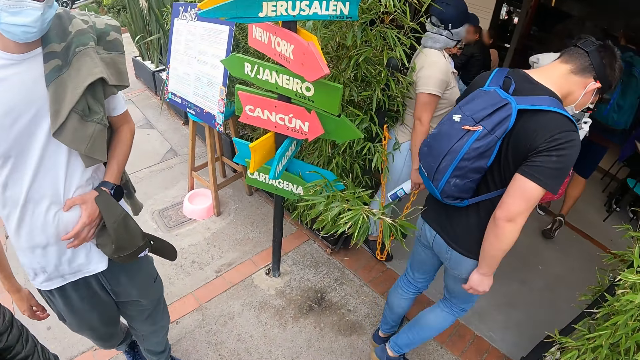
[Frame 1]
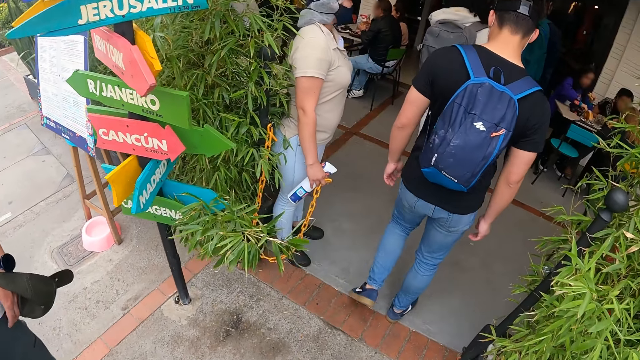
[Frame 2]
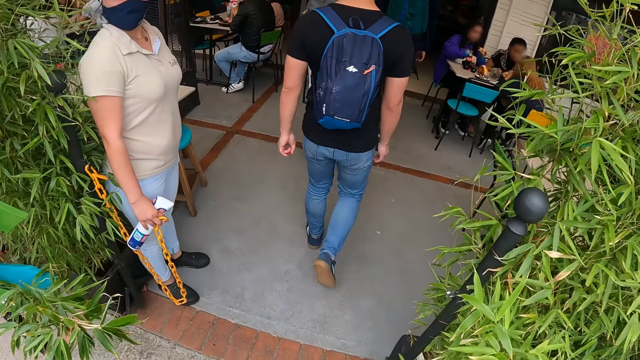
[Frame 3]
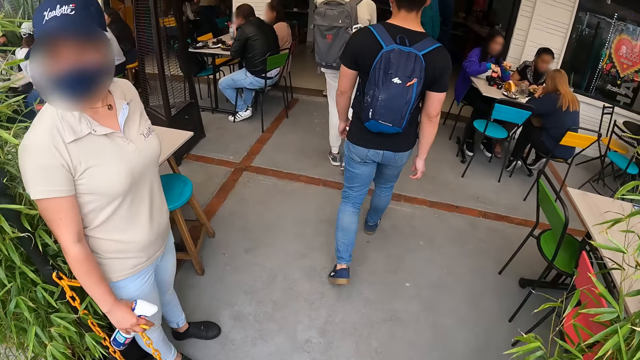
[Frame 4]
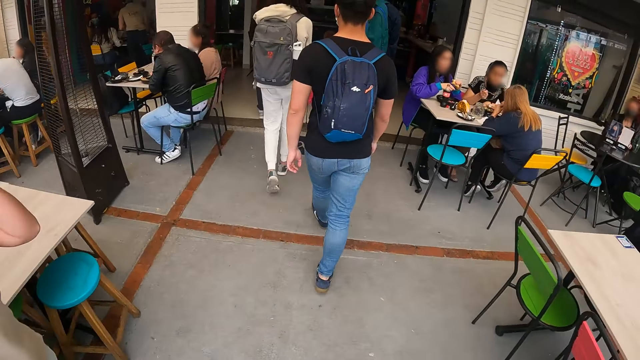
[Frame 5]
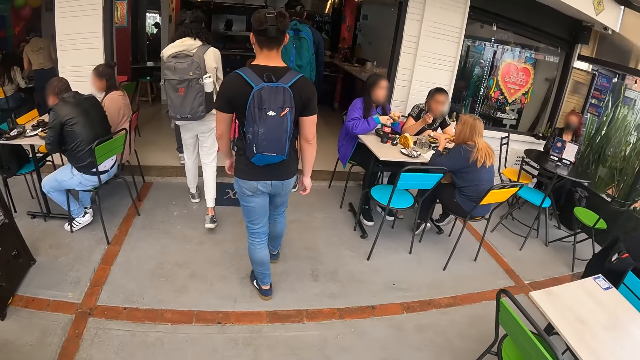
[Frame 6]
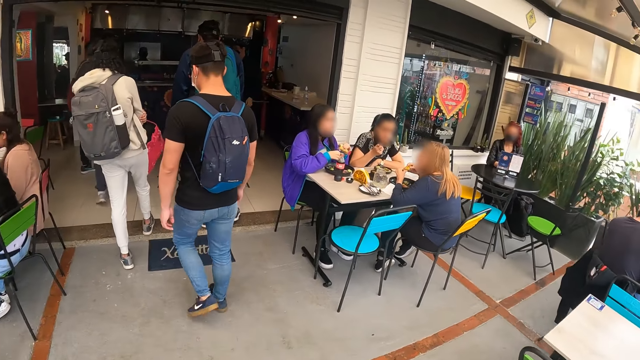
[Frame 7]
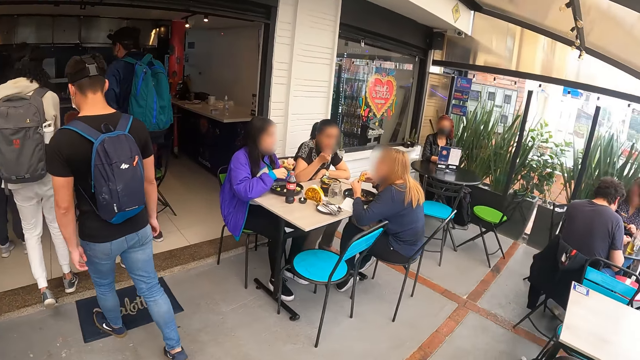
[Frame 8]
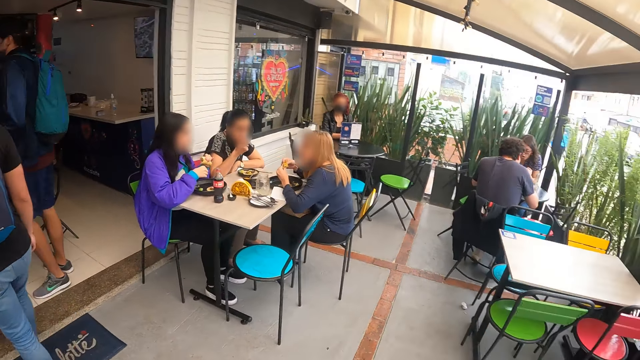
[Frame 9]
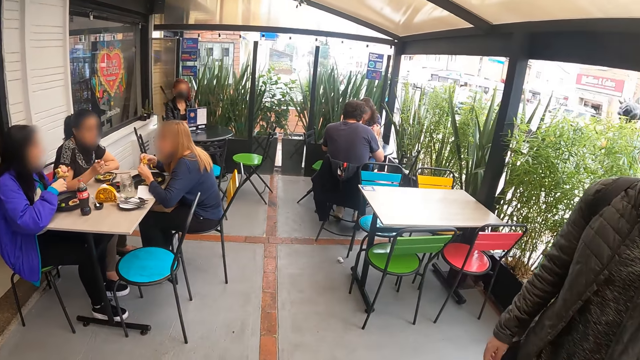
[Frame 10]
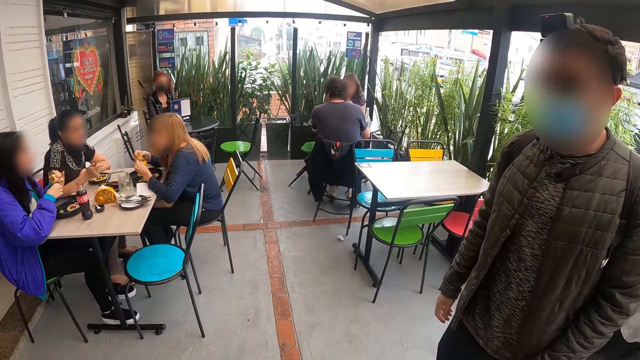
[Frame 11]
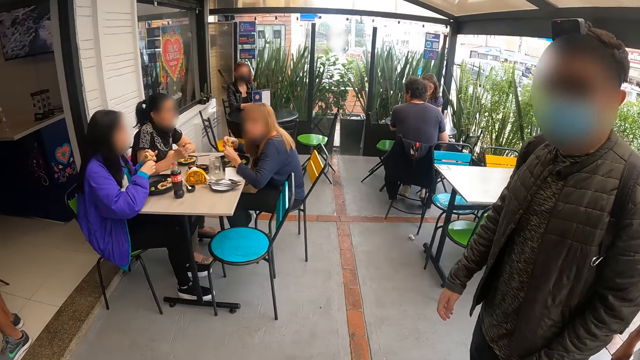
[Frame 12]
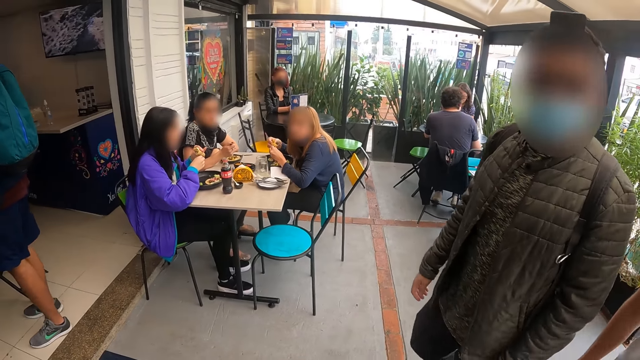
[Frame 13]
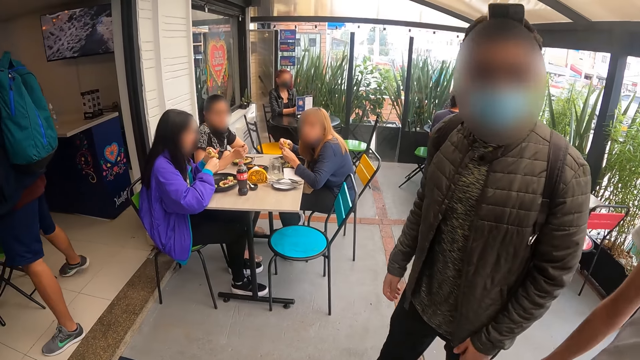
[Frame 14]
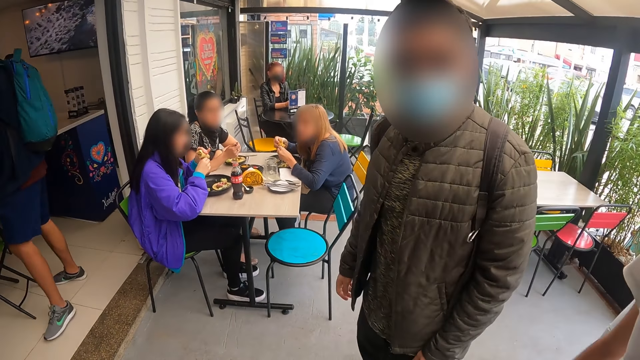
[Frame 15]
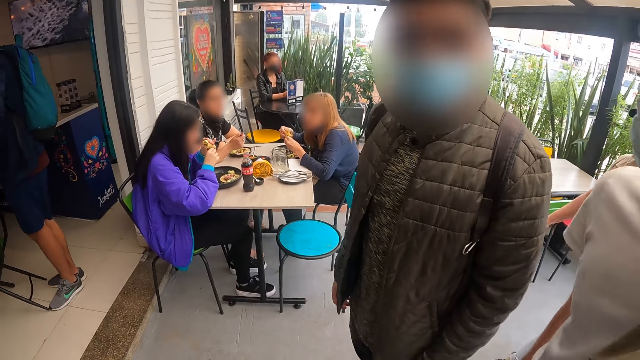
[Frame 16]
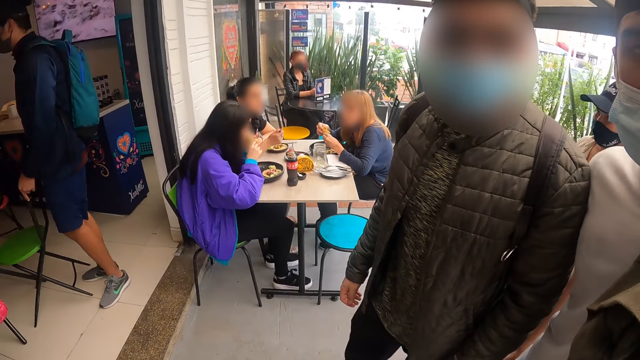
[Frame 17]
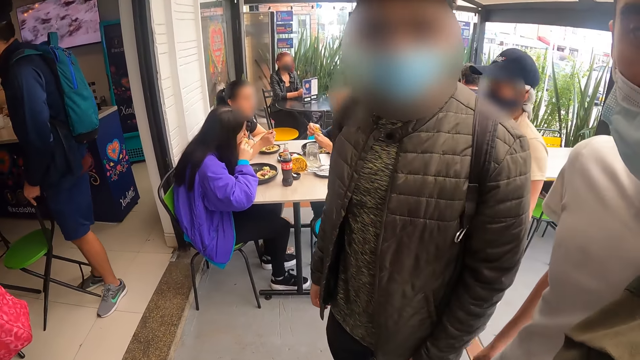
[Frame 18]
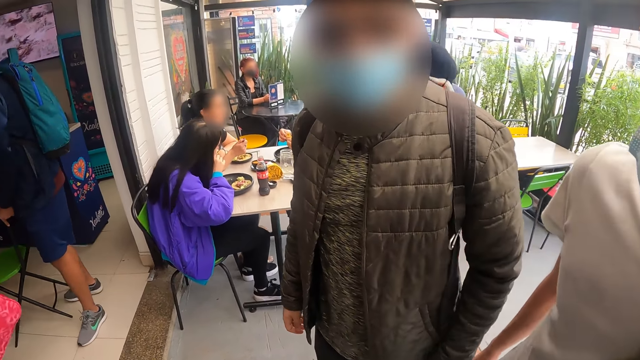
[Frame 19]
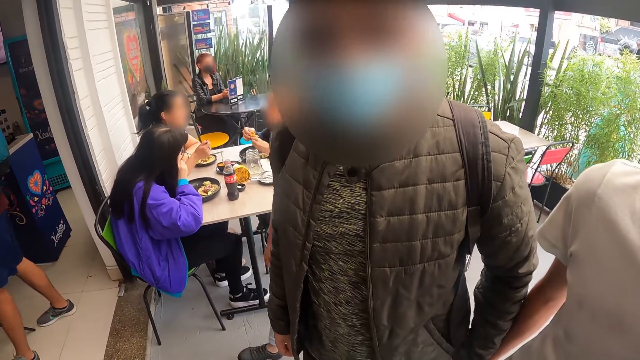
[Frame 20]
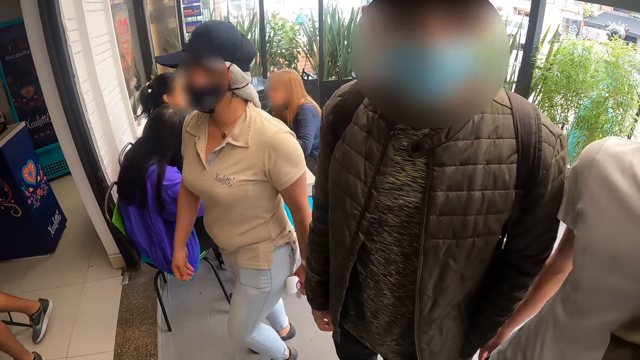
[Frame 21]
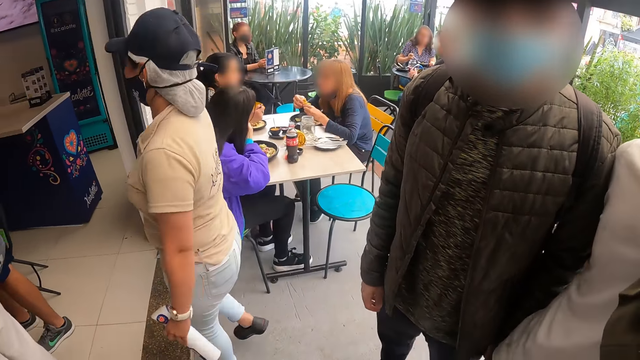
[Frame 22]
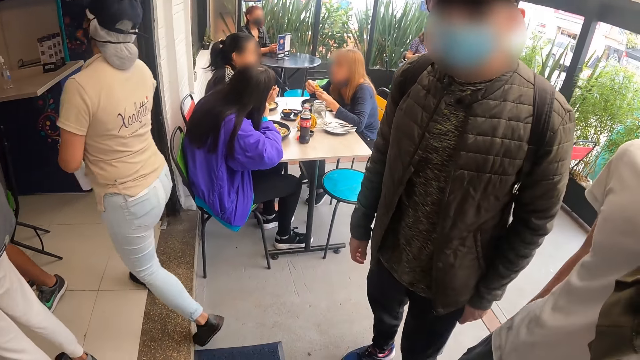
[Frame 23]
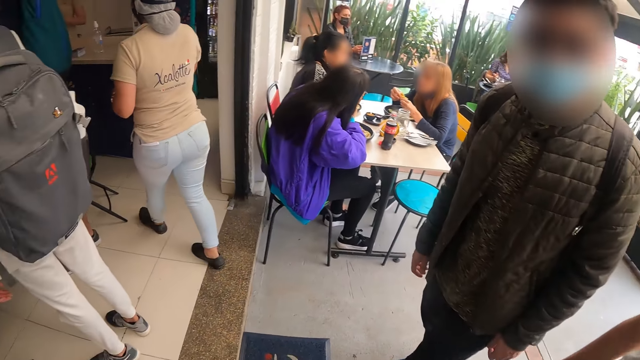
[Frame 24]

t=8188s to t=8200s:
The camera wearer walks towards the restaurant. They enter into the restaurant. They interact with the man and the other man. They look at another man. They wait with the man and the other man in the restaurant. The waitress walks towards a table.

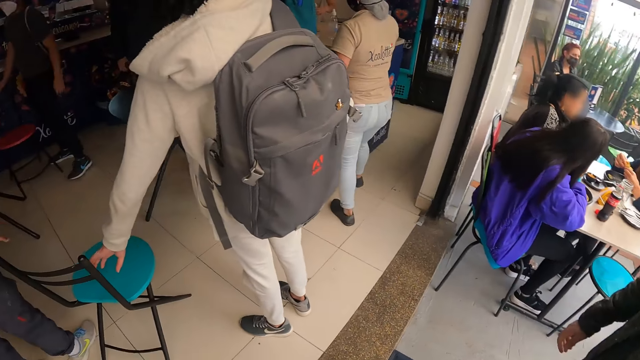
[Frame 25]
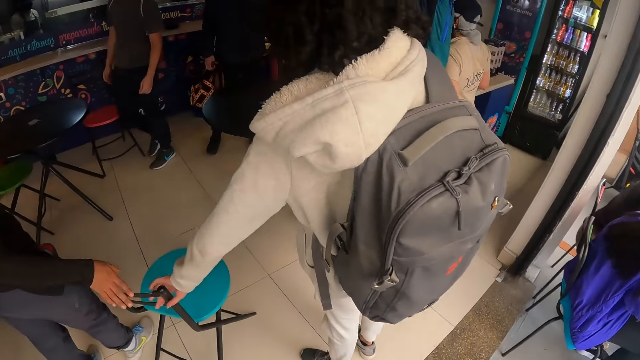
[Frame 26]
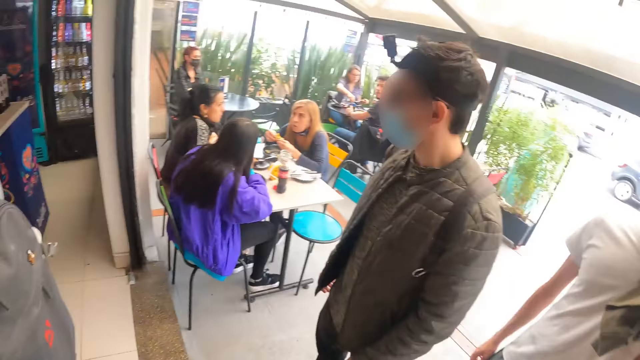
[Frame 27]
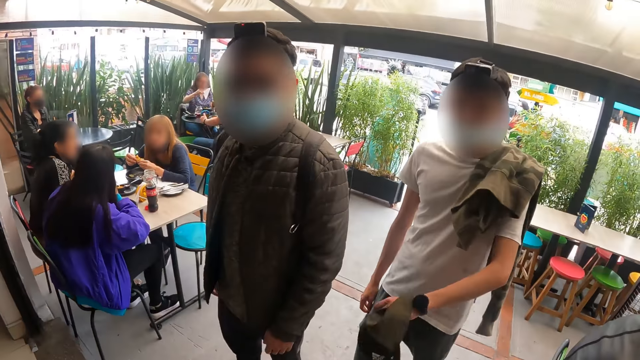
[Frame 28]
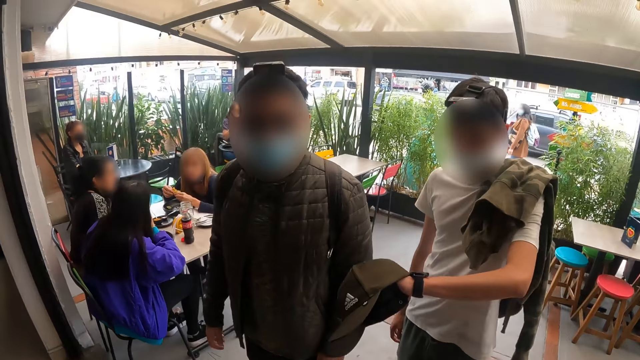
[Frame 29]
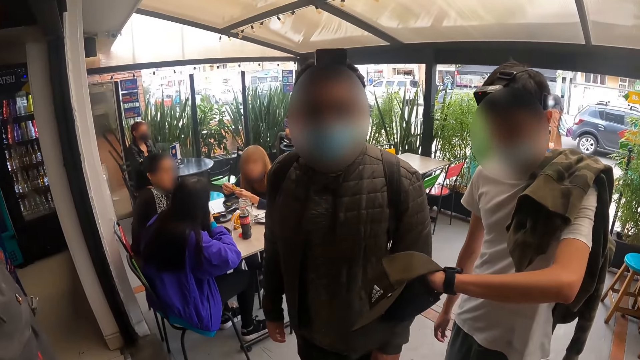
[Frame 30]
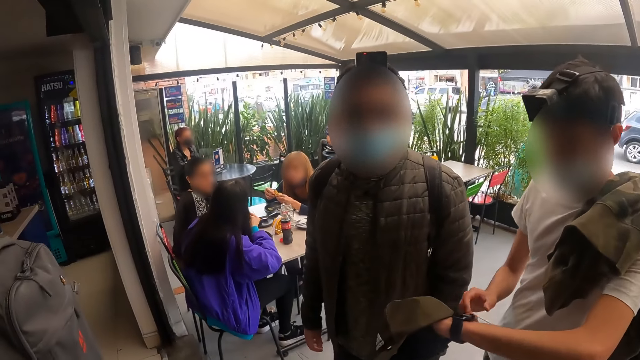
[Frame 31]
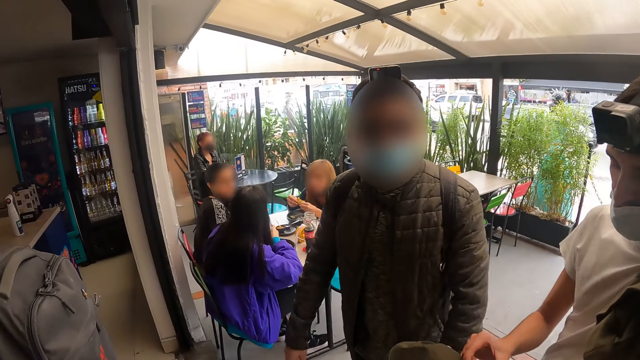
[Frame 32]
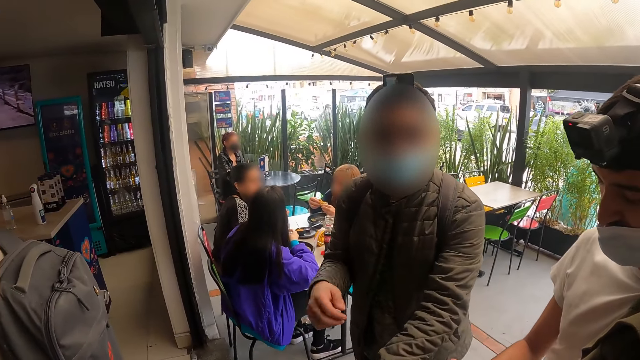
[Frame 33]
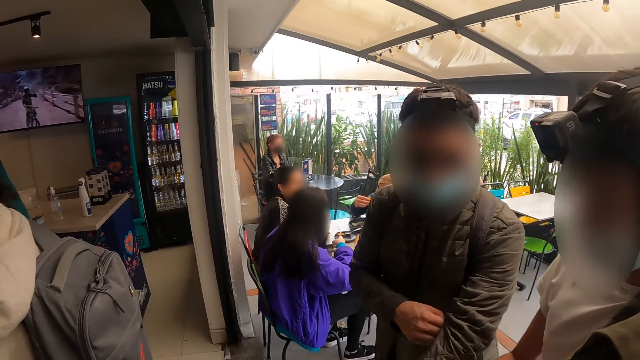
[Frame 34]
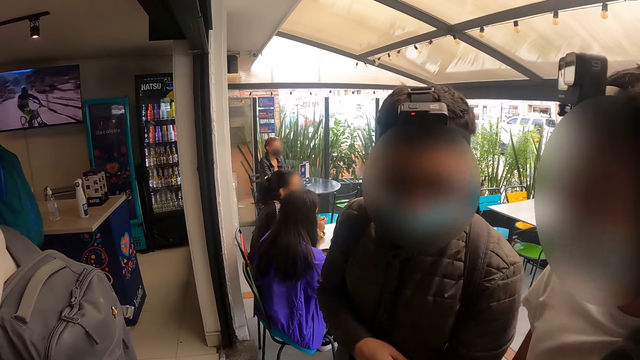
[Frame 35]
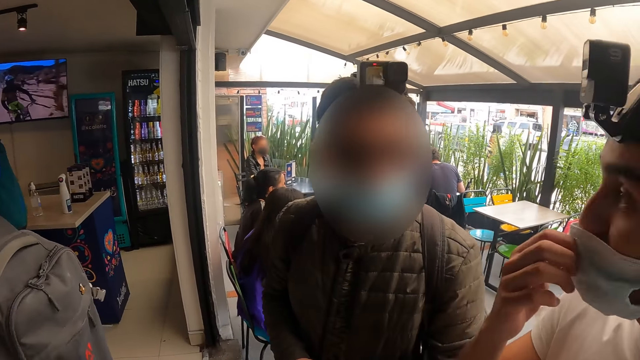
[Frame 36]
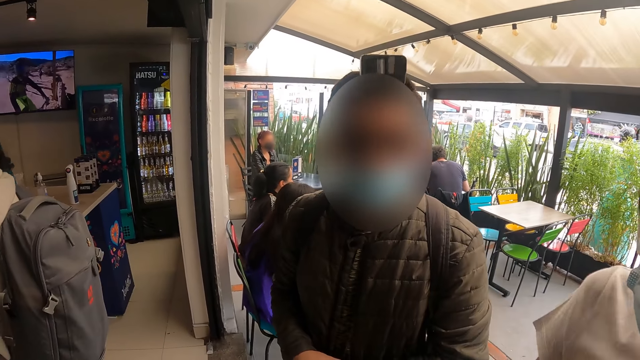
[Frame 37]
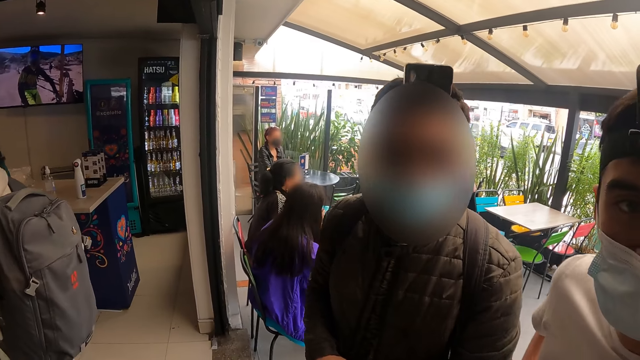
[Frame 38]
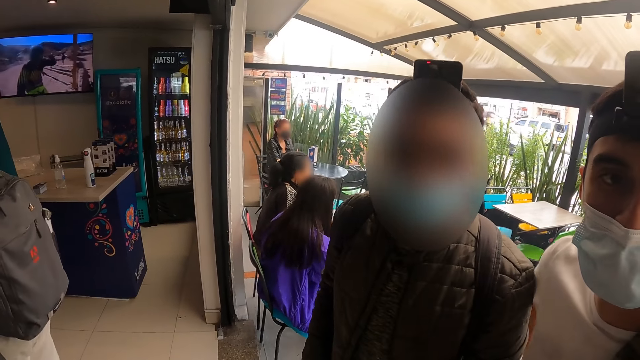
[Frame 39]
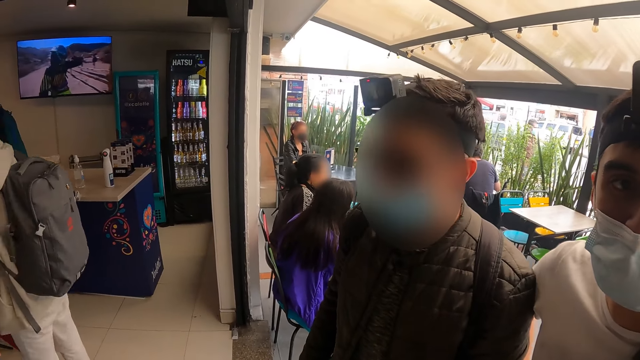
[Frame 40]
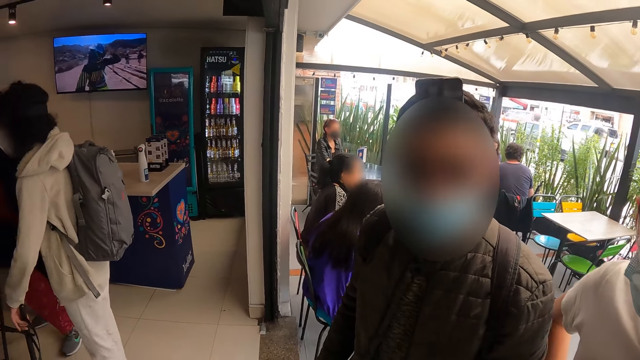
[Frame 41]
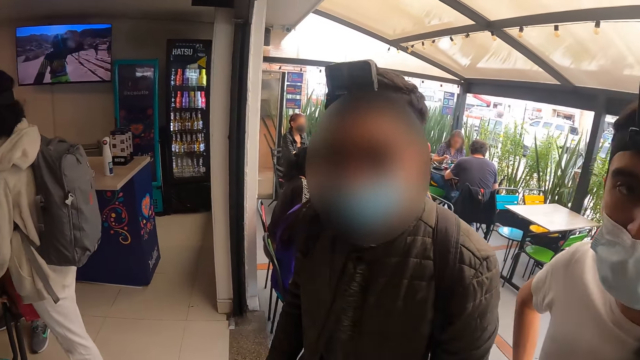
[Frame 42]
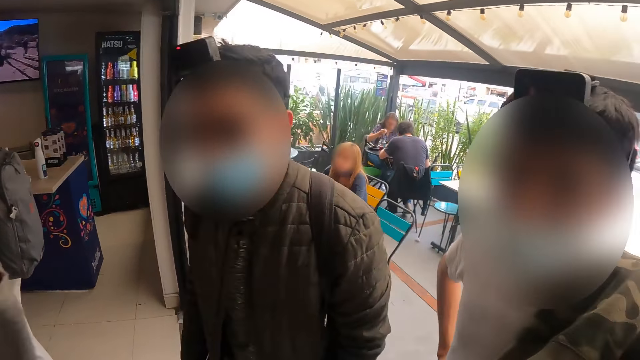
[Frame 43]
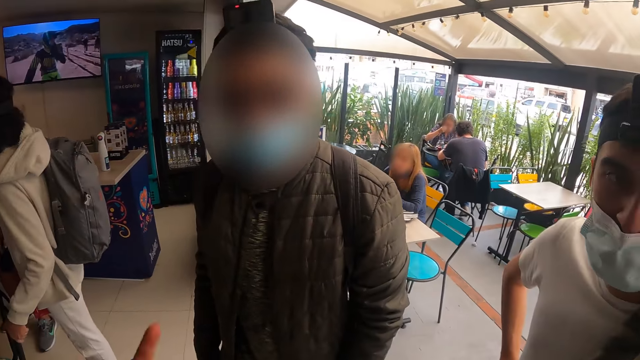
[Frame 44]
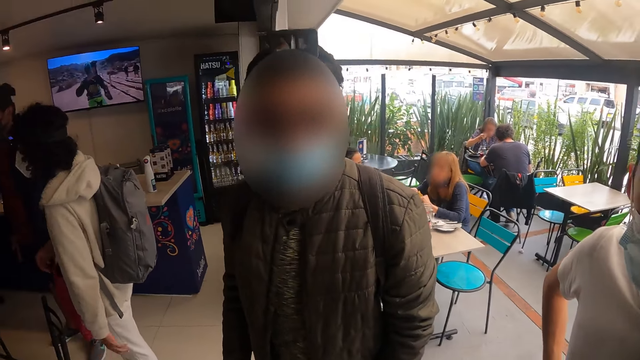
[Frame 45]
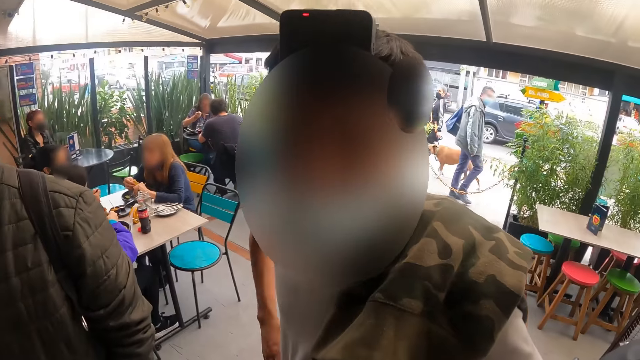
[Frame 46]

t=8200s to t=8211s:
A woman holds a chair with her left hand. A man holds the chair with his right hand. Another man checks his wristwatch with his right hand. The woman moves the chair with her left hand.
